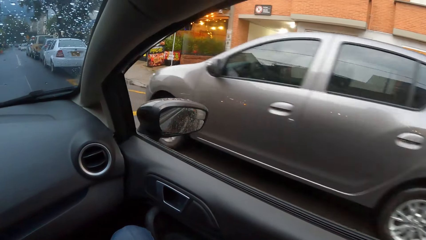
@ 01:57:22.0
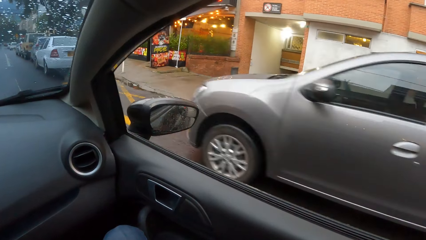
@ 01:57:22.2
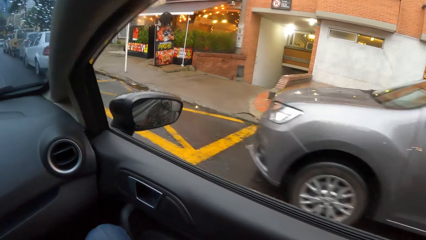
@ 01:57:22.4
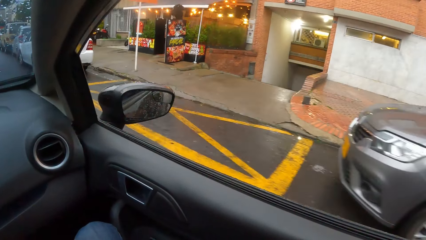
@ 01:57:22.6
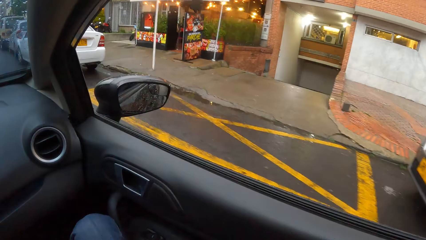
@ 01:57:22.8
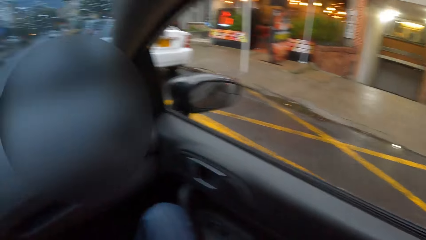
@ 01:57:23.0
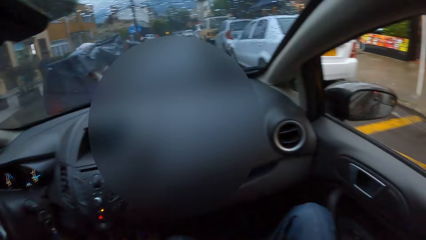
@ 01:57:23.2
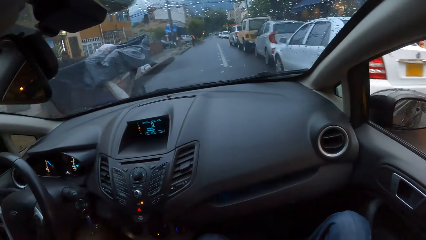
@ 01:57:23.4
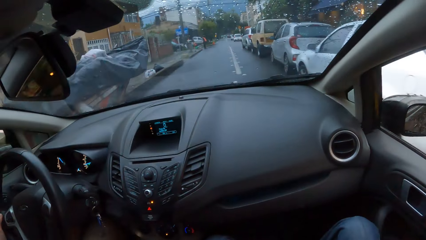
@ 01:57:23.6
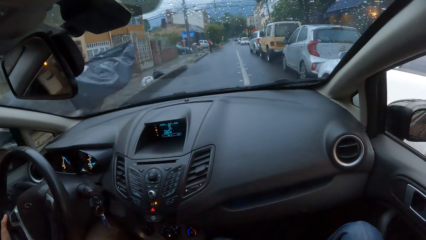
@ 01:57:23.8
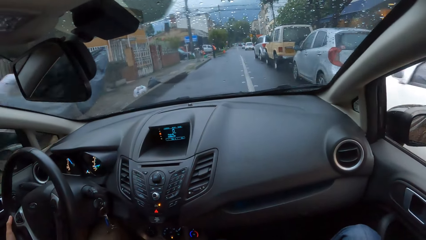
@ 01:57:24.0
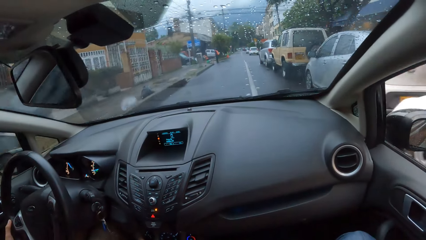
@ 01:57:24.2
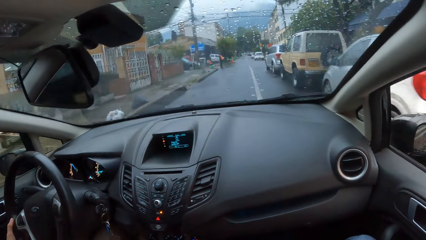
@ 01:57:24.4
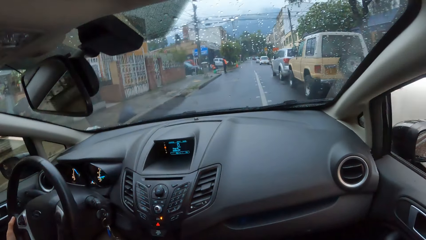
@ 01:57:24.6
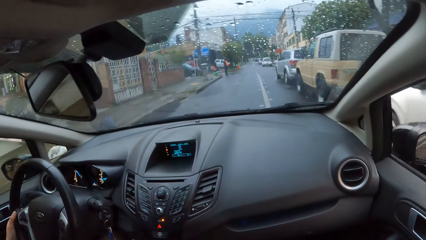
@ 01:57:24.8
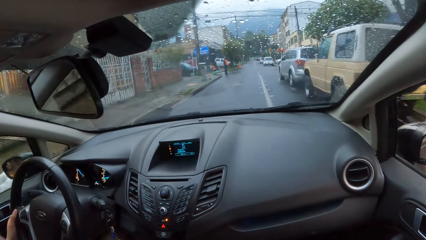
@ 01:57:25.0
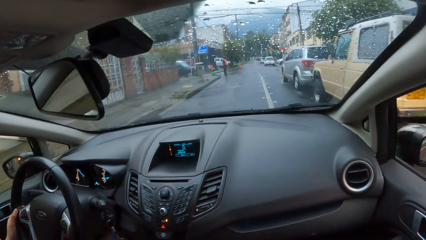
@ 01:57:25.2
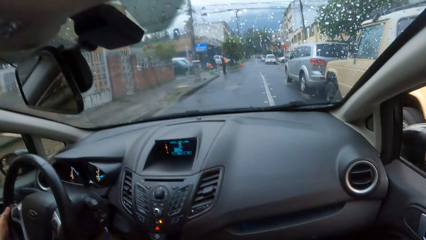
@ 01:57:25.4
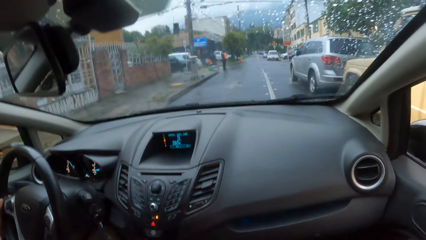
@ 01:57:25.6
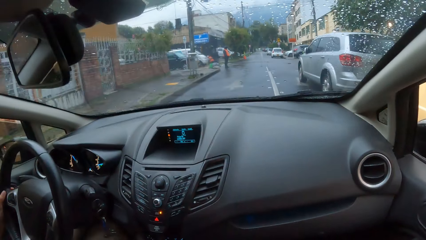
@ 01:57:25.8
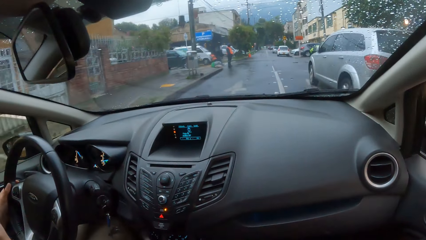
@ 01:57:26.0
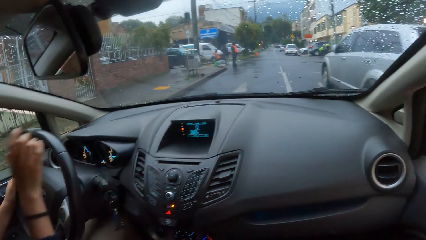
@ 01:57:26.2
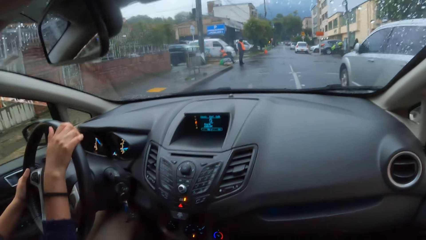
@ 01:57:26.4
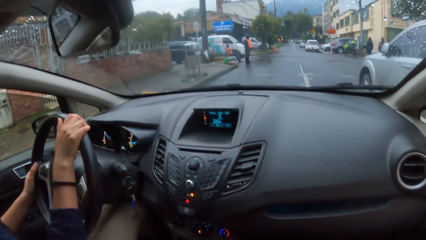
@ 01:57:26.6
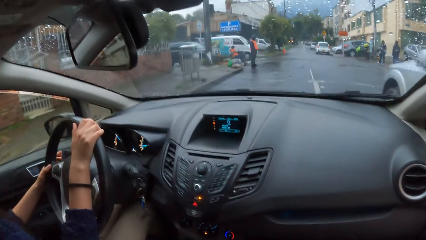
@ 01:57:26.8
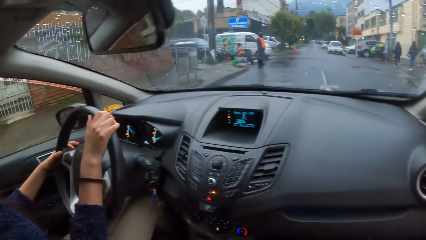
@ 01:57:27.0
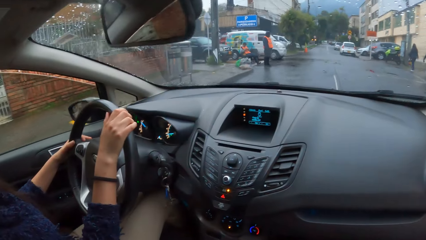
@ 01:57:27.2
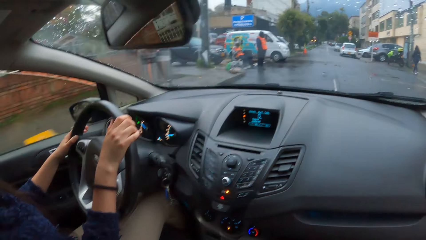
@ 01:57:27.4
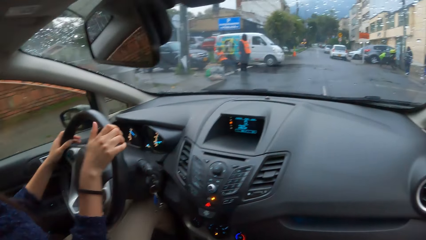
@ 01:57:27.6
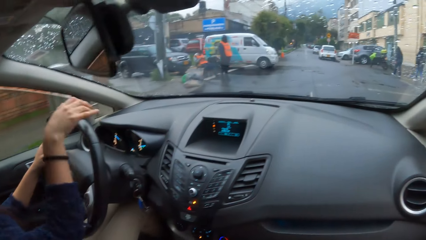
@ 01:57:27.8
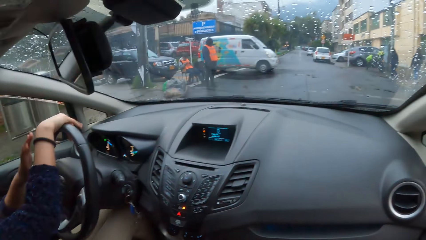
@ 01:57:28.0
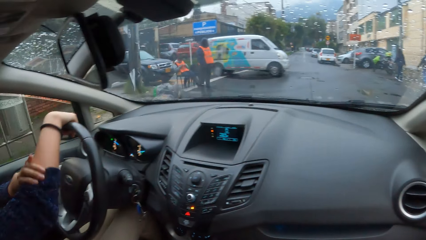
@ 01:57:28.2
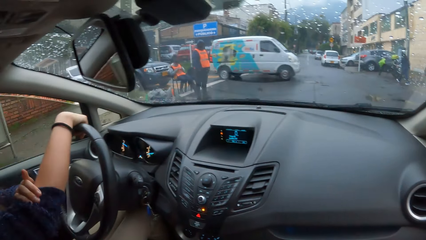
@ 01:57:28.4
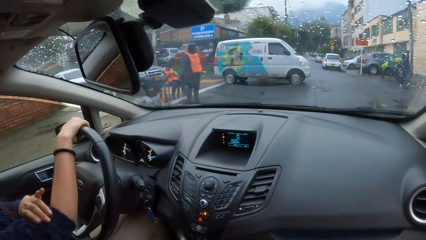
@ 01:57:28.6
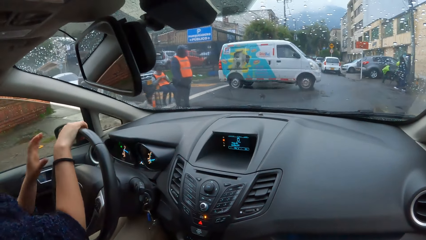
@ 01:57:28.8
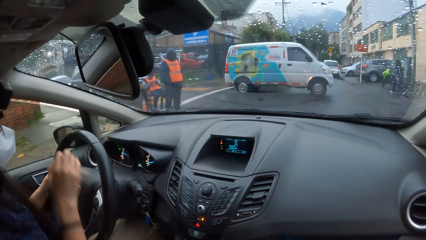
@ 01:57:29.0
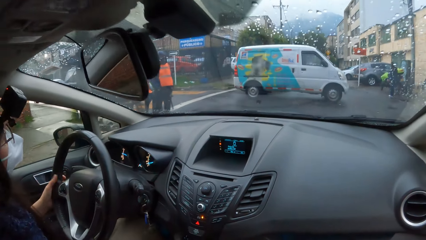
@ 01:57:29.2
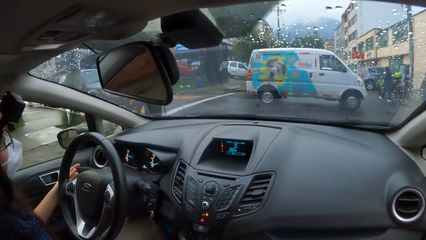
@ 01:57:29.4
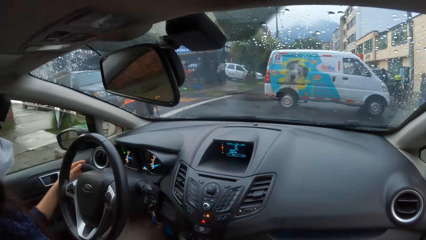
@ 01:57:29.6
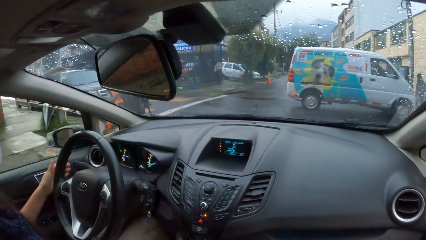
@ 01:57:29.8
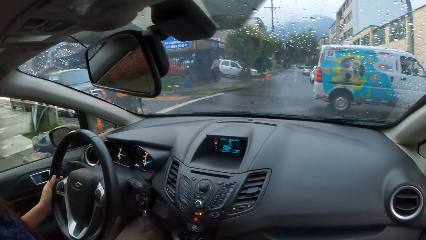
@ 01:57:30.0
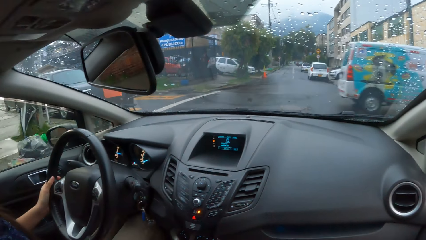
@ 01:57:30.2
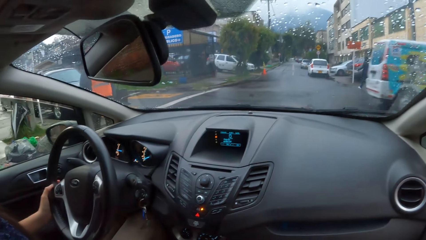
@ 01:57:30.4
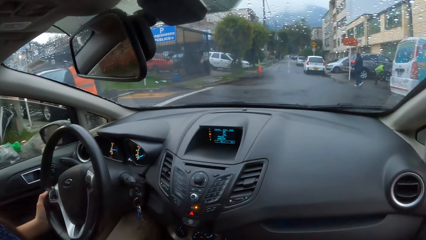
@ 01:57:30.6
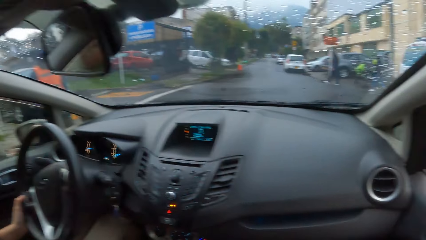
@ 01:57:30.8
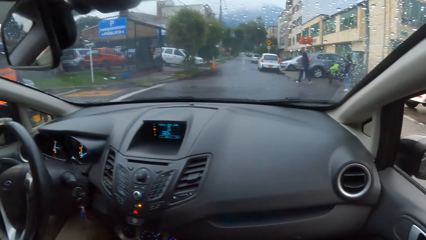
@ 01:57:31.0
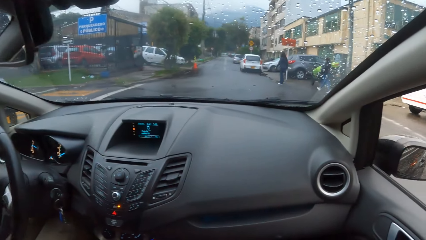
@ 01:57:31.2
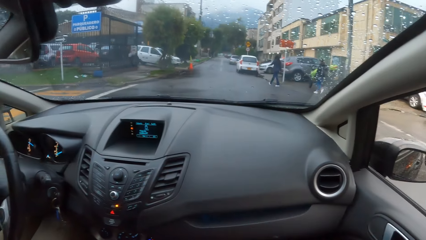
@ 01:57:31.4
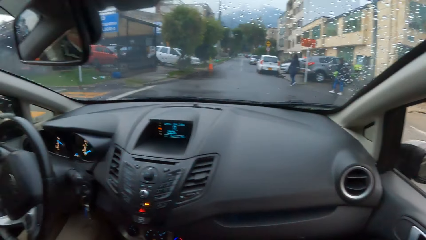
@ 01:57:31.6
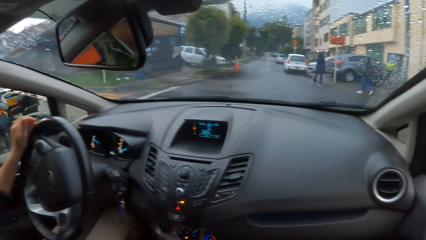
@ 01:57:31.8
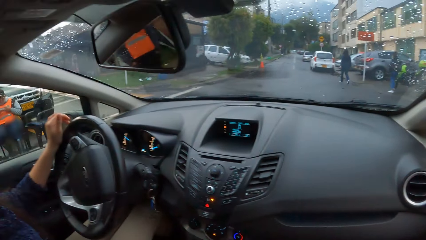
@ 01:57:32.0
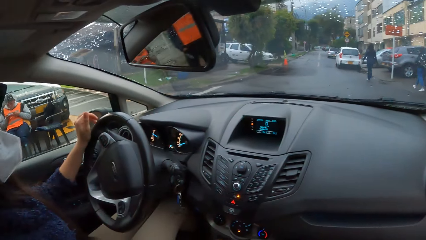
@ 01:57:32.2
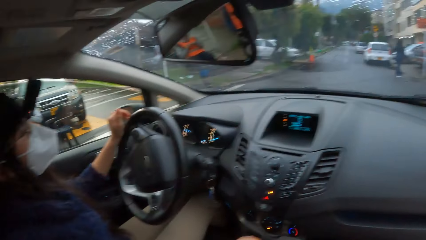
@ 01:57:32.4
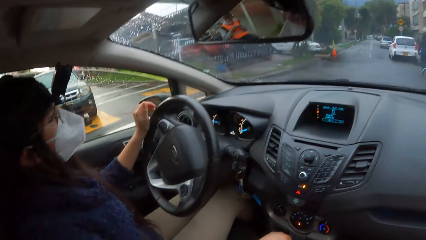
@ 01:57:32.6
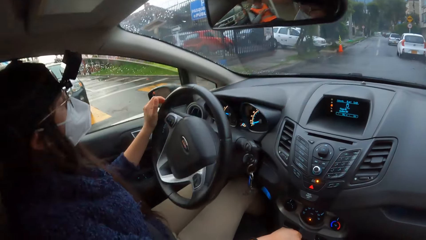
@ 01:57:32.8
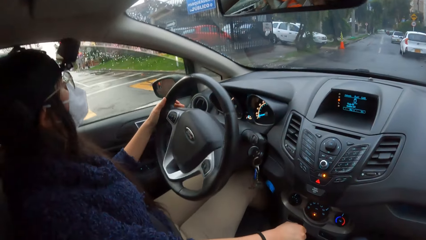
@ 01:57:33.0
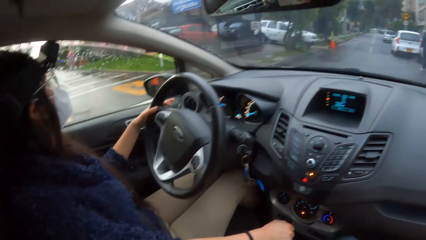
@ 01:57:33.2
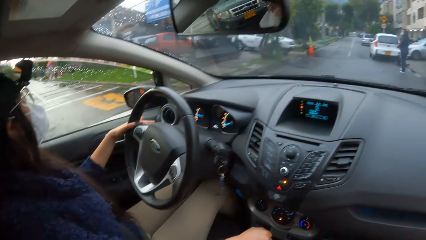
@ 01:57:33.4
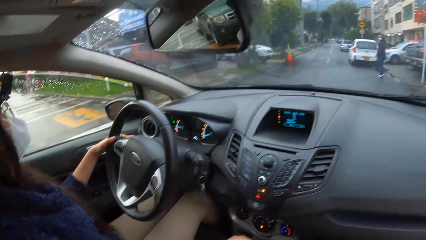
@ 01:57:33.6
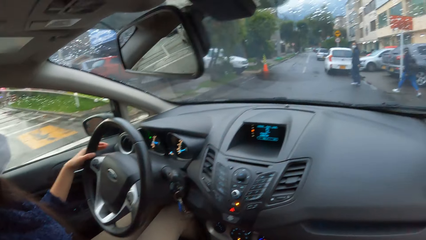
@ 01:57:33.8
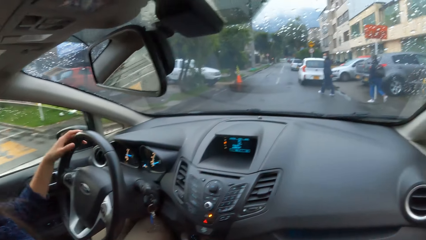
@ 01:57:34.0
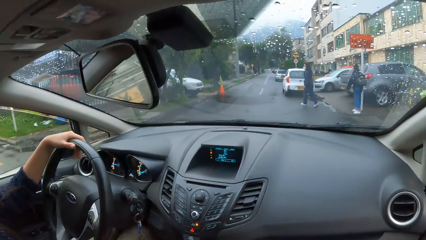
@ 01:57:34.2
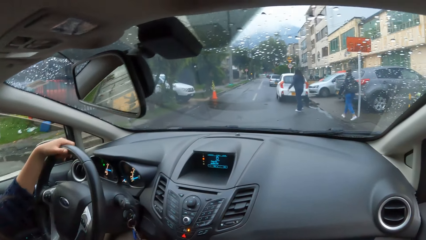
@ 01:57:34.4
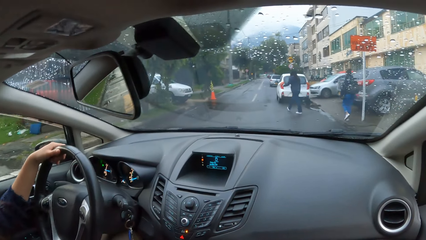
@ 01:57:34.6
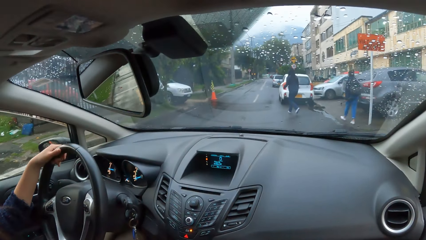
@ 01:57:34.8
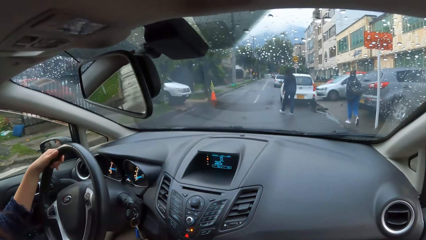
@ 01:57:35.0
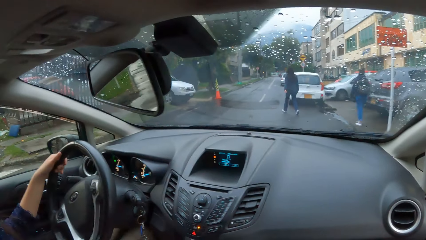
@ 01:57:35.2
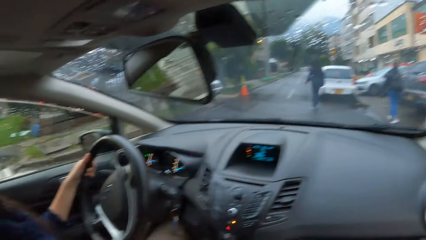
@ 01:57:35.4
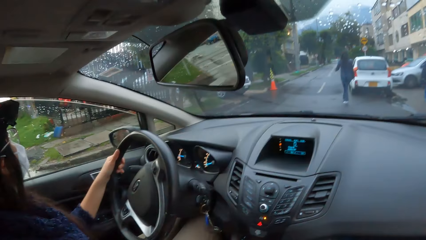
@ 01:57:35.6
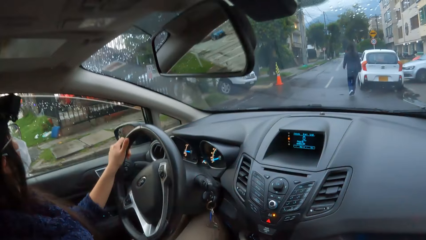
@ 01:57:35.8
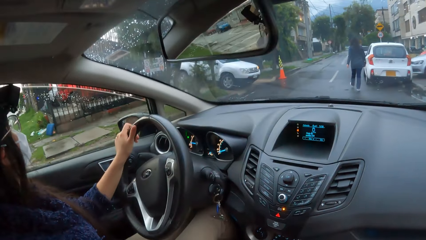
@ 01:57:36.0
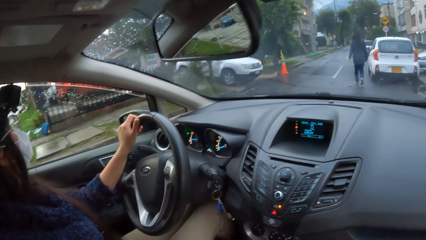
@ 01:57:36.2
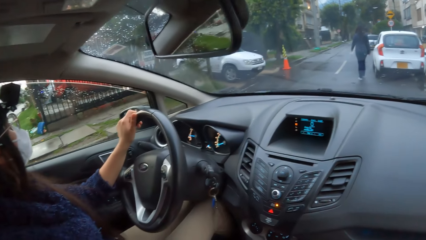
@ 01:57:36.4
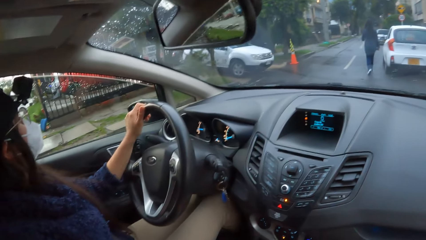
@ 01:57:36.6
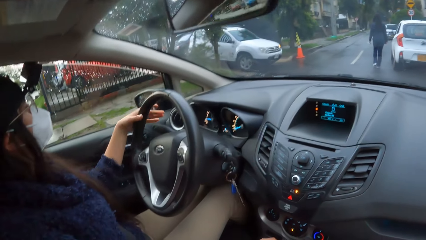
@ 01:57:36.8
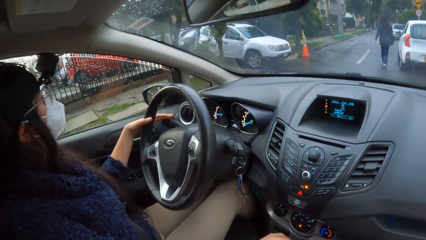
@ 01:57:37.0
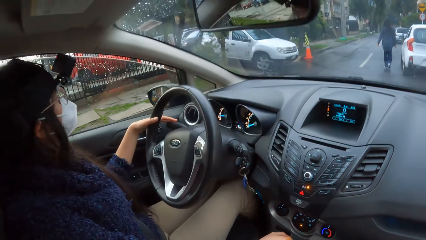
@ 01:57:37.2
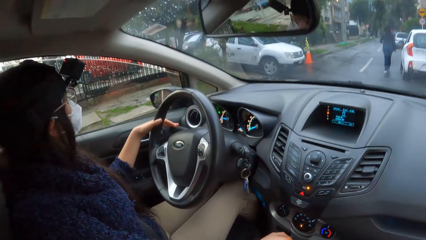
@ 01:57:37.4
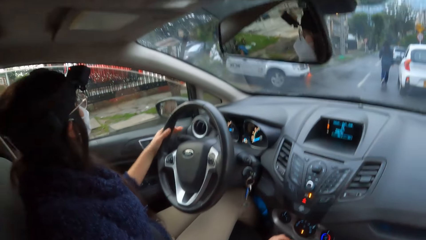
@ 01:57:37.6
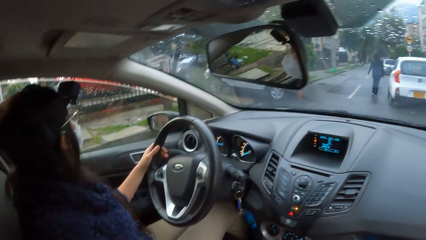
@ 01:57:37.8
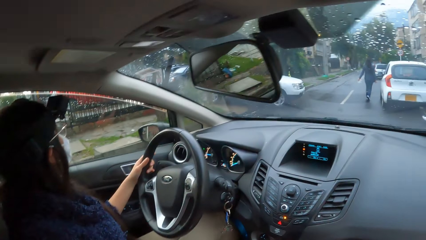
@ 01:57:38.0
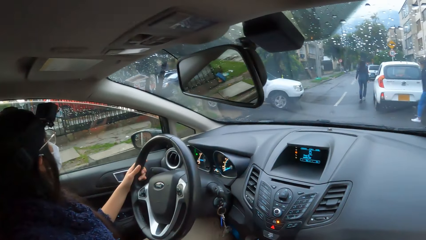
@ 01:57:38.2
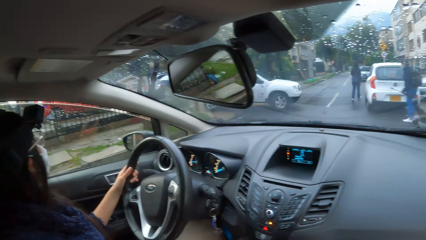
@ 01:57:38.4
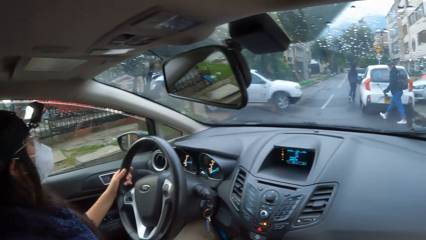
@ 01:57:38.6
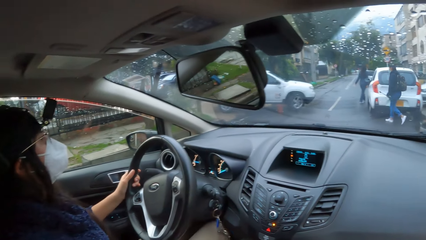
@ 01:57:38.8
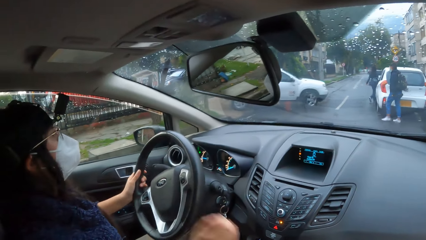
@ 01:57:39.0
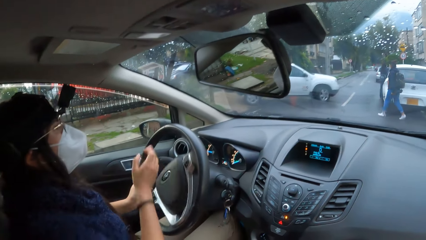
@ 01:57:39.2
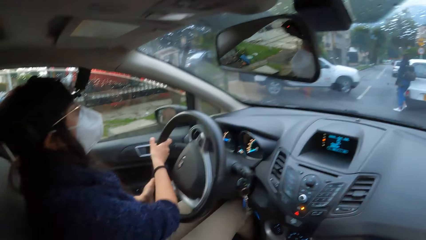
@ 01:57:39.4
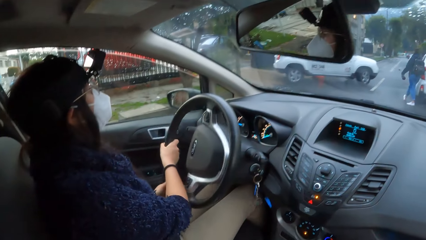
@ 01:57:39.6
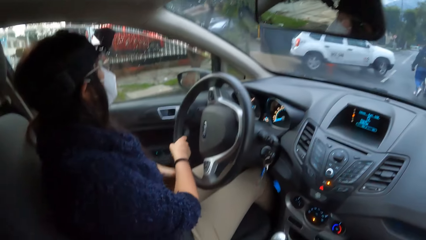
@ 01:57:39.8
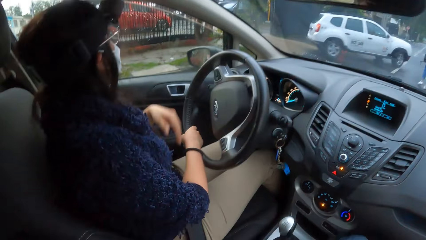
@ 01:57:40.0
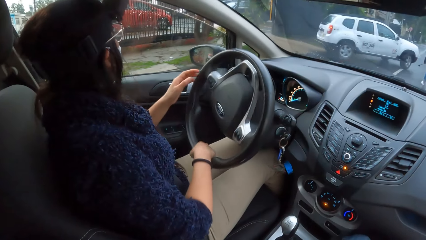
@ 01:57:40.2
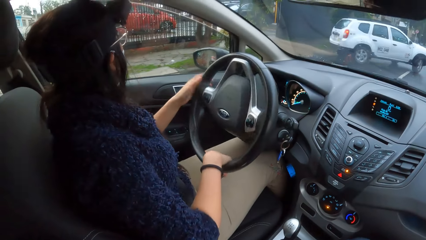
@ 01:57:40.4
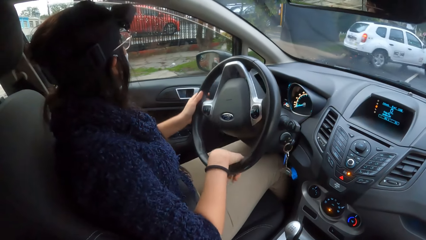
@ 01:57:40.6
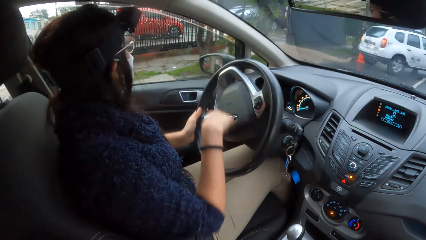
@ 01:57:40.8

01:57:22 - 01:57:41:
The woman drives the car on the road with both hands. The woman rotates the wheel, drives the car on the road, and pulls her right hand cloth sleeve with her left hand. The woman pushes the sweater. The woman drives the car on the road with her left hand. The woman turns on a pointer by the car steering wheel with her left hand. The woman drives the car on the road with her left hand. The woman turns off the pointer by the car steering wheel with her left hand. The woman drives the car on the road with her left hand. The woman turns on the pointer by the car steering wheel with her left hand. The woman drives the car on the road with her left hand. The woman drives the car on the road with both hands.
